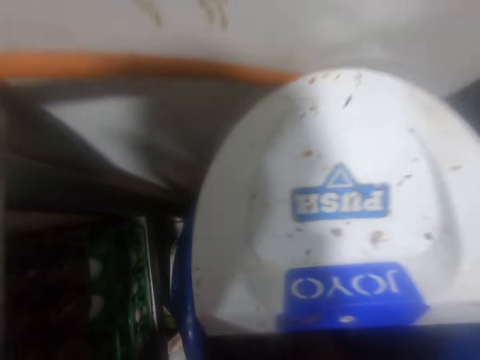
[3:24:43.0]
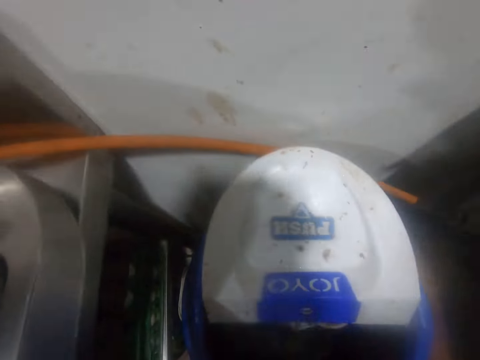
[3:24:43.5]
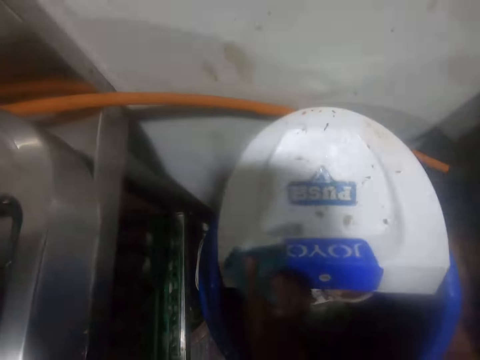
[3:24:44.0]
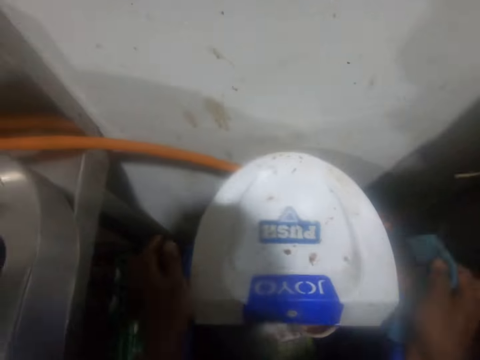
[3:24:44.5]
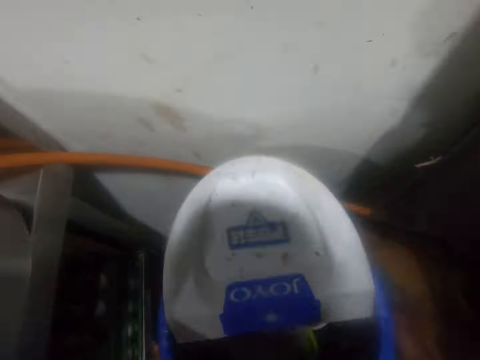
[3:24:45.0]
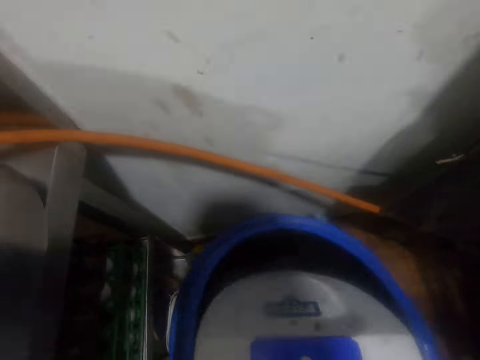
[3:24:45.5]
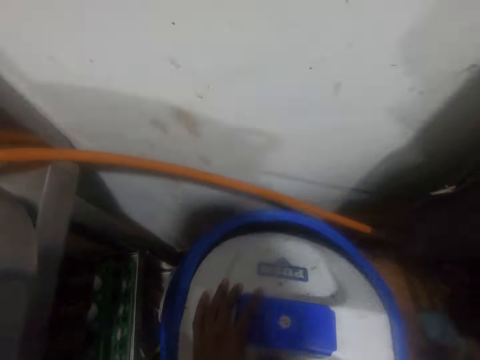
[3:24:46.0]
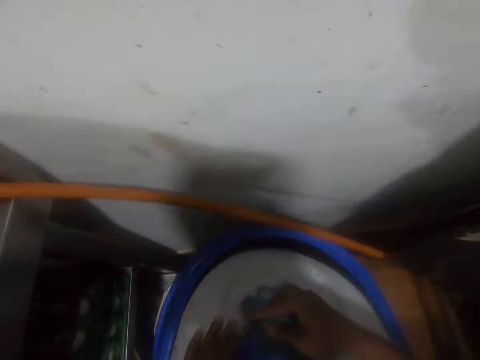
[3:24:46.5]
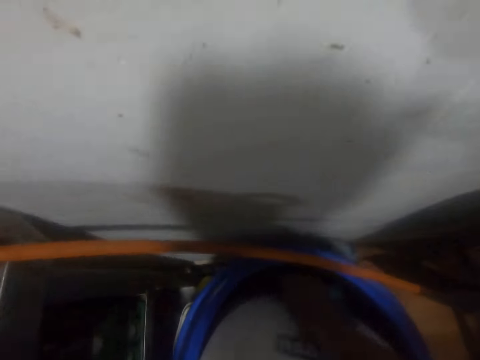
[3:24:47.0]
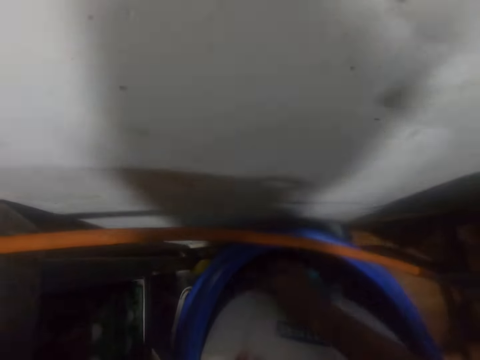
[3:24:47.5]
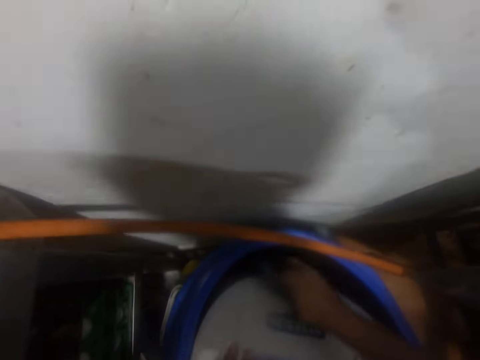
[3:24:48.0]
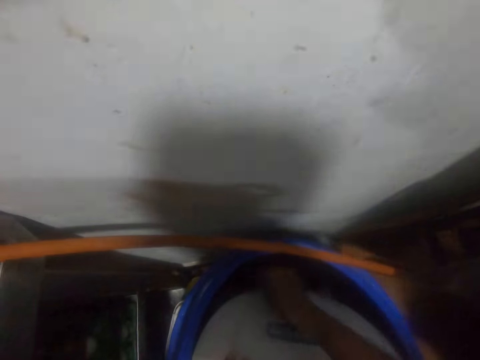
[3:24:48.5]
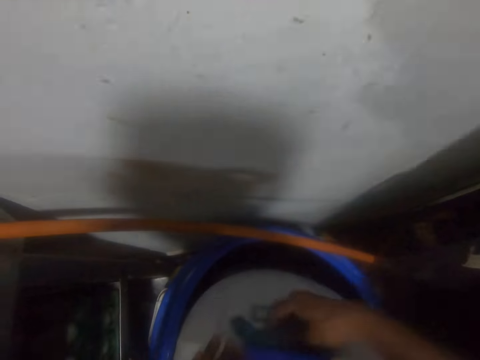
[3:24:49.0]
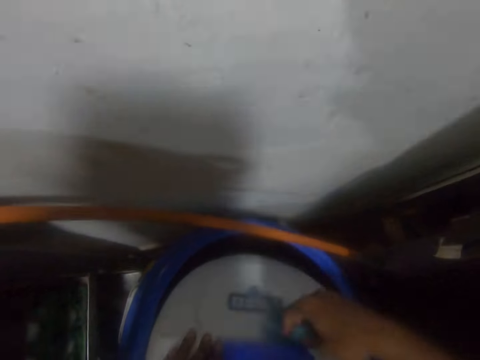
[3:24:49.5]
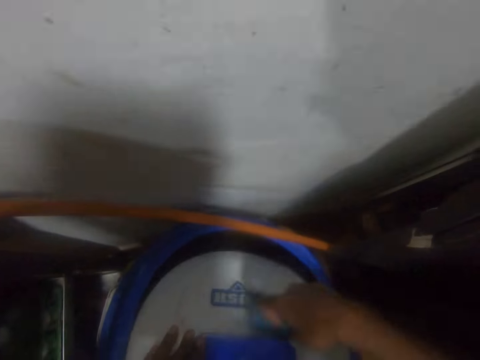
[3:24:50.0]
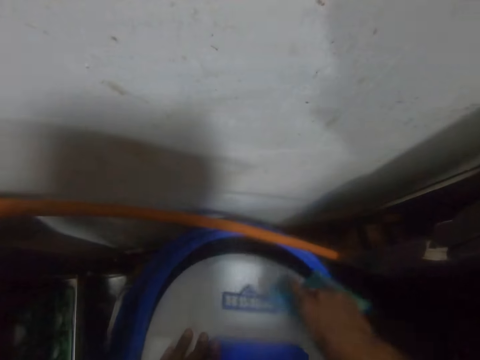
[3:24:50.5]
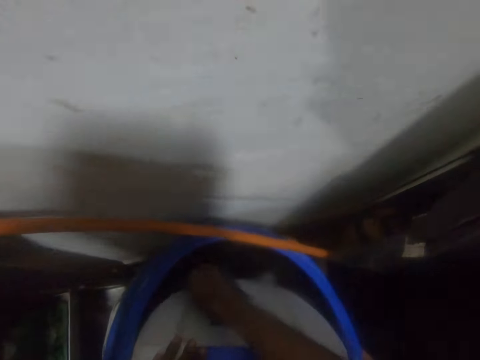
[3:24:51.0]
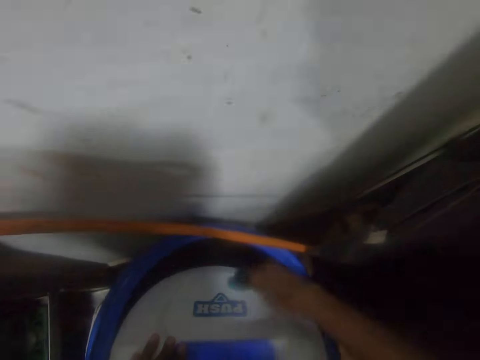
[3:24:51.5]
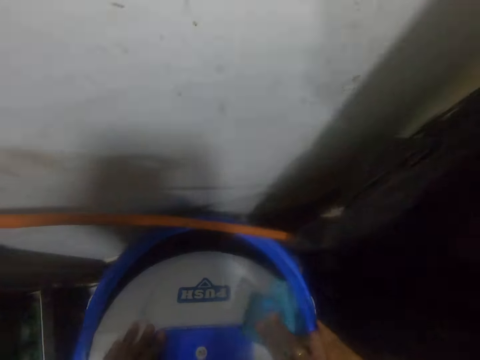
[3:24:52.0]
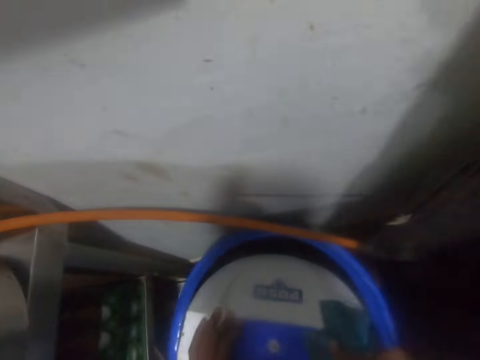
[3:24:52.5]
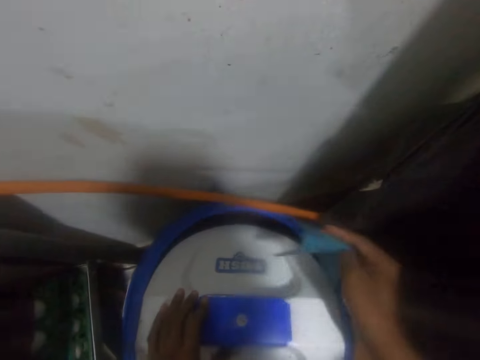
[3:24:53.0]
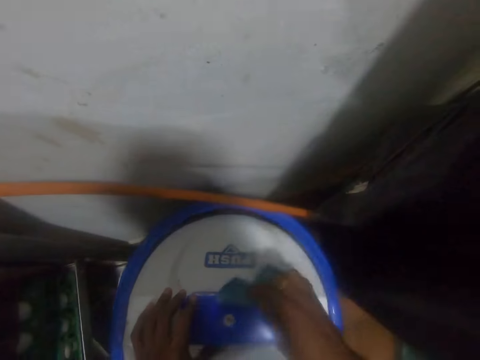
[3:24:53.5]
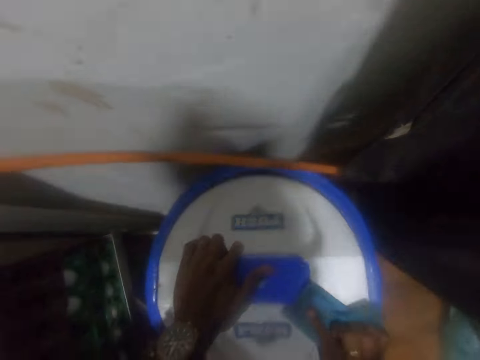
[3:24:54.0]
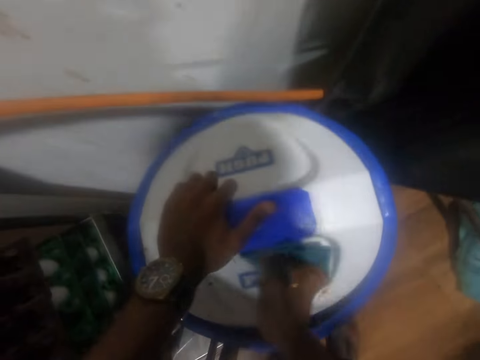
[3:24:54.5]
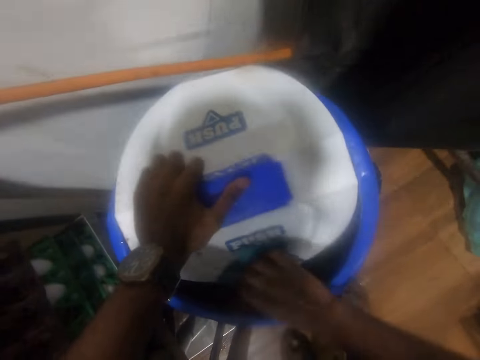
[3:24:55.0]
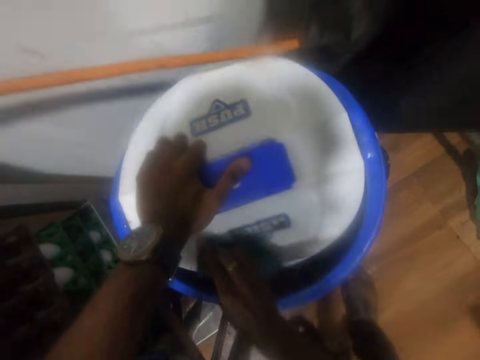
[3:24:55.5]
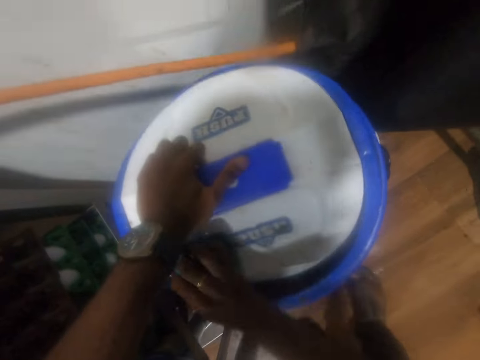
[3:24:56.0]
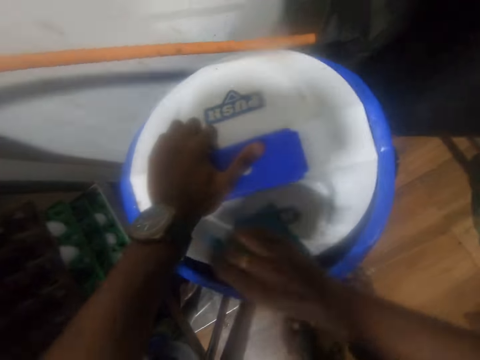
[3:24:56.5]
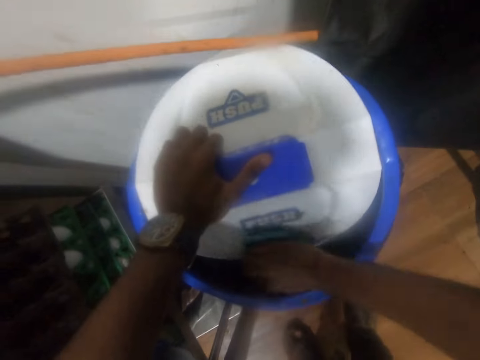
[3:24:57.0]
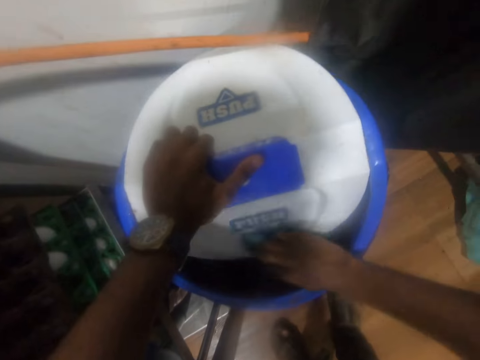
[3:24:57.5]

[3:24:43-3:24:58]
The camera wearer wipes the cover of the trash can. They interact with the man.

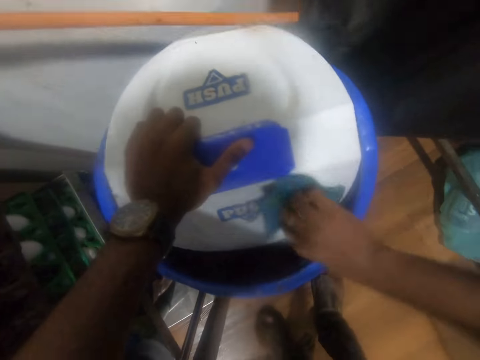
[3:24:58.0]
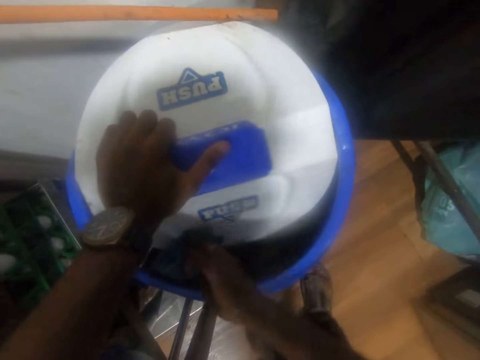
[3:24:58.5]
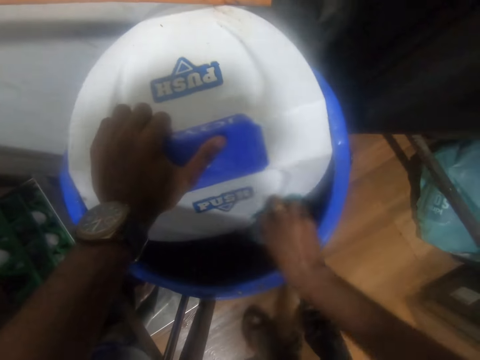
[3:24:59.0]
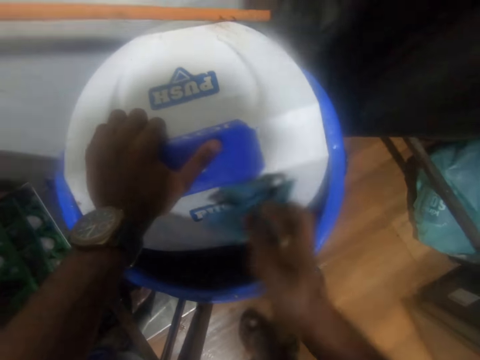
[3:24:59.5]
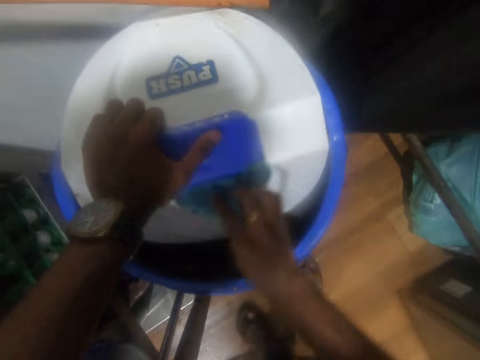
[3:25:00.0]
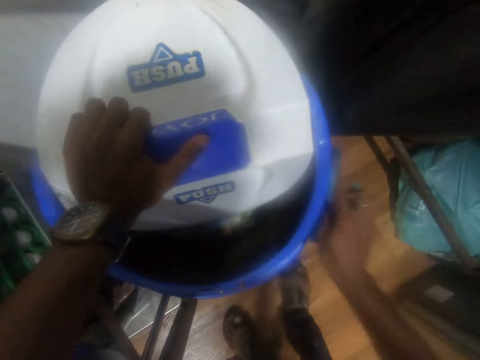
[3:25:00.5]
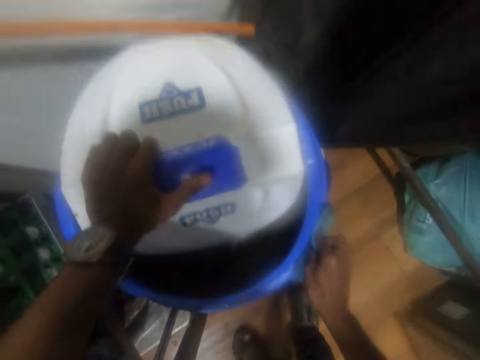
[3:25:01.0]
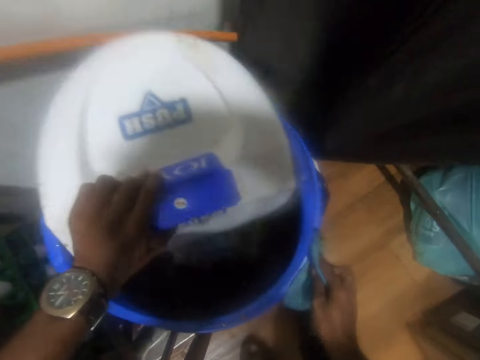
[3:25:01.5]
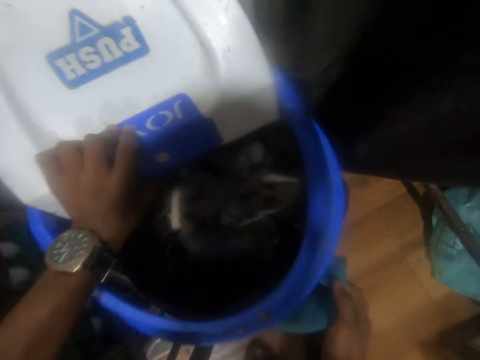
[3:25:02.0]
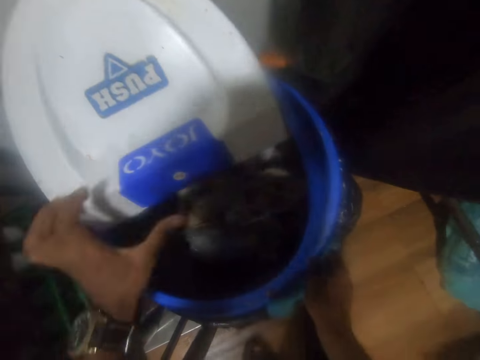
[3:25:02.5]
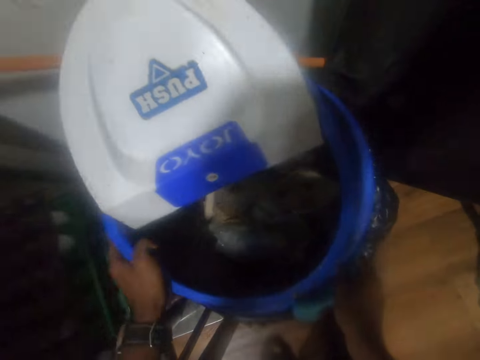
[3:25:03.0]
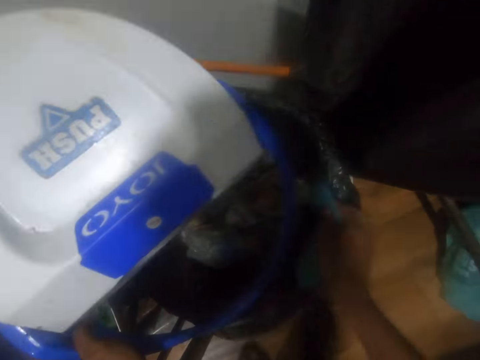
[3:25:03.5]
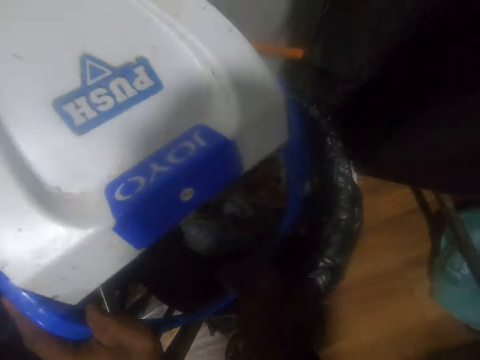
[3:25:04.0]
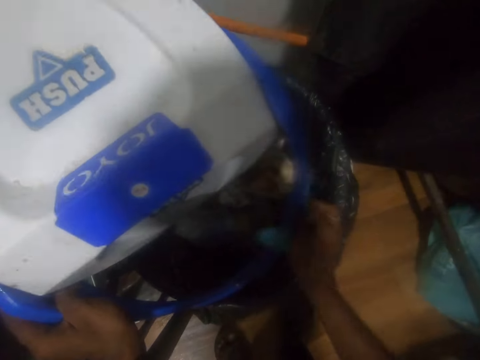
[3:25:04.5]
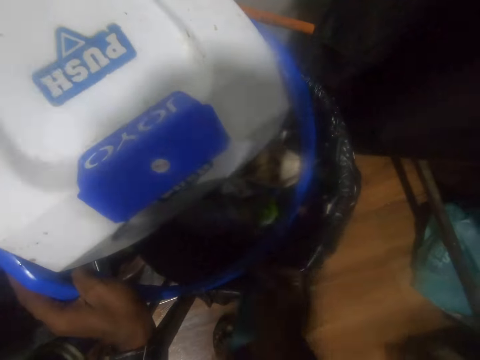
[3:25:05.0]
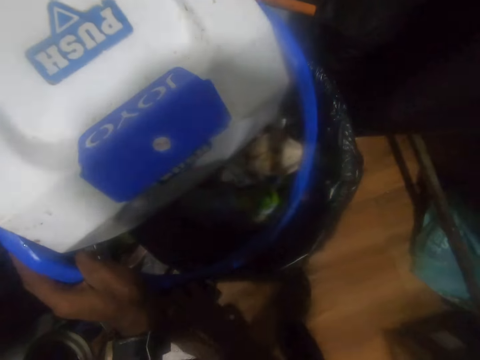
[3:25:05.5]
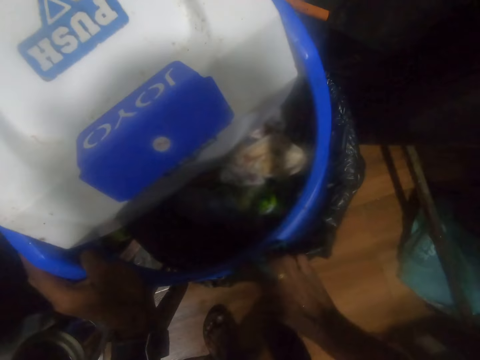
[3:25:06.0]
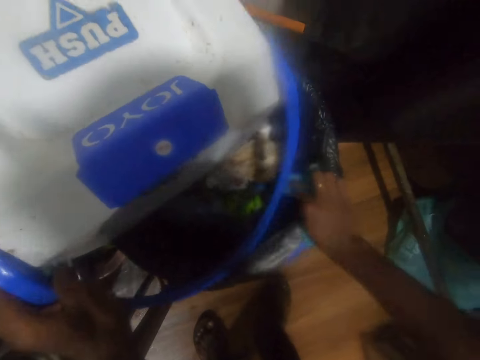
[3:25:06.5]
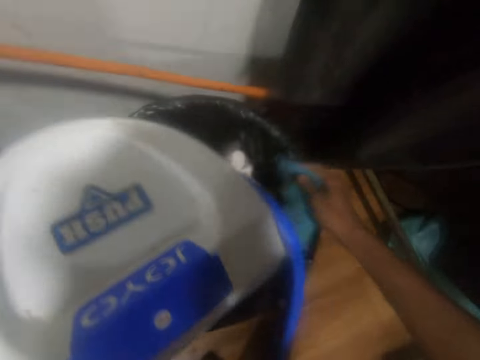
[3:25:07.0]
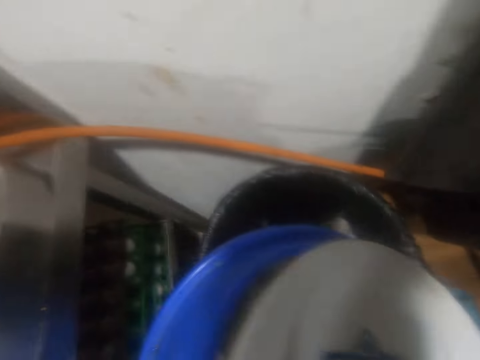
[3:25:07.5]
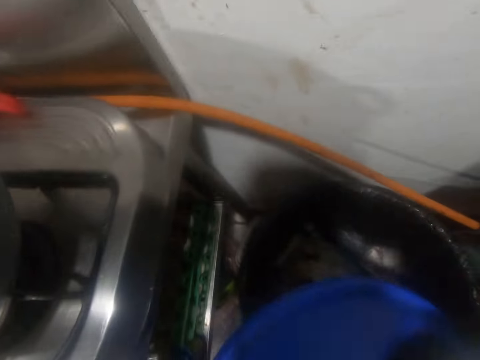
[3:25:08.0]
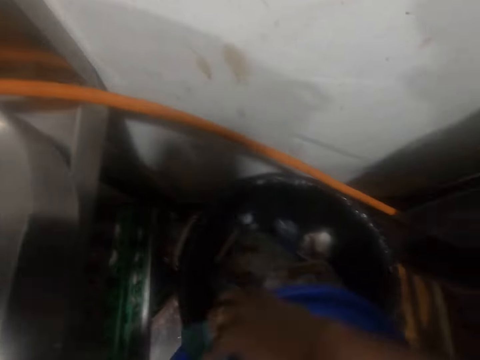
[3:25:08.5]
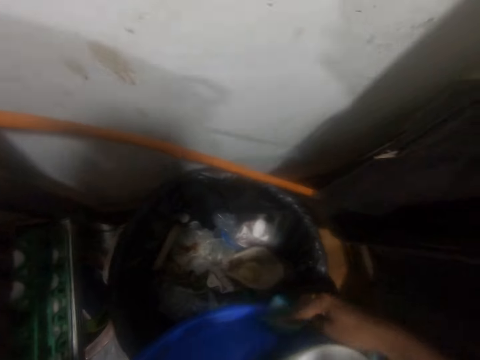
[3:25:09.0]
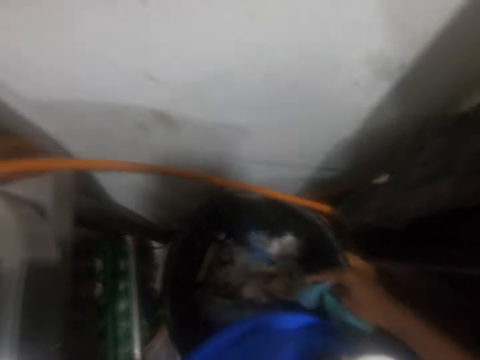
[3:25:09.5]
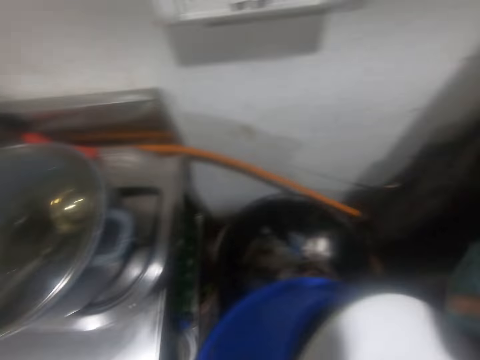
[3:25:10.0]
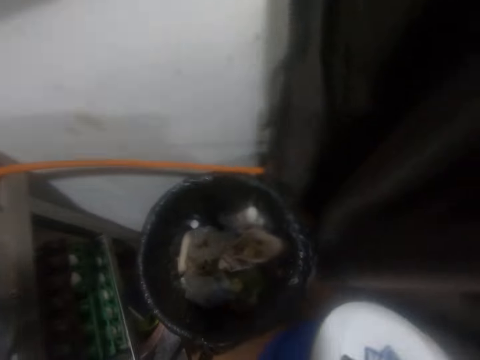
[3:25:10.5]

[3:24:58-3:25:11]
The camera wearer removes the cover of the dustbin with his left hand. He grabs the cover of the dustbin with his left hand. He cleans the cover of the dustbin with the towel in his right hand.
